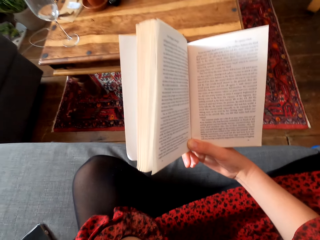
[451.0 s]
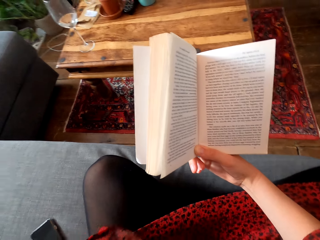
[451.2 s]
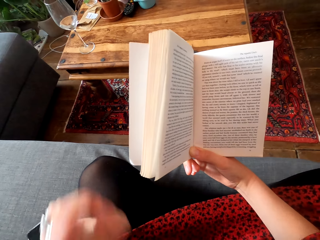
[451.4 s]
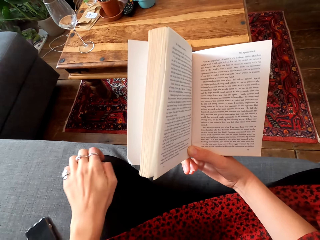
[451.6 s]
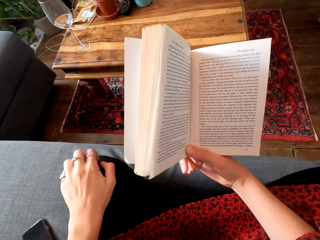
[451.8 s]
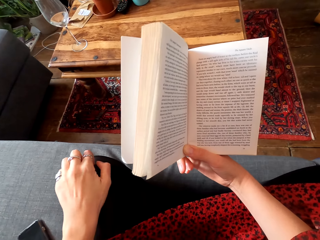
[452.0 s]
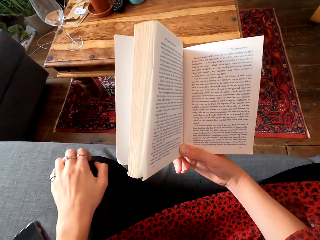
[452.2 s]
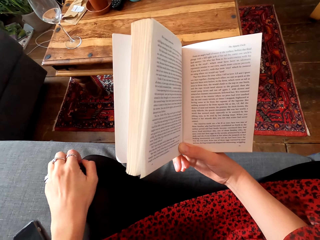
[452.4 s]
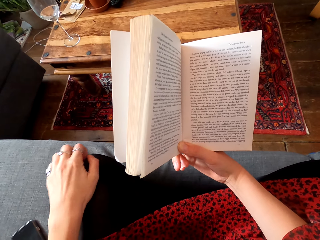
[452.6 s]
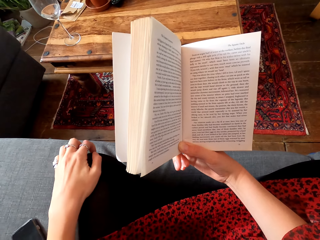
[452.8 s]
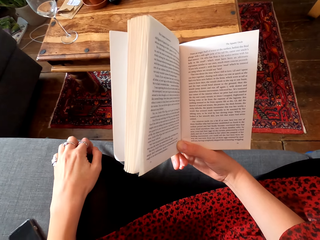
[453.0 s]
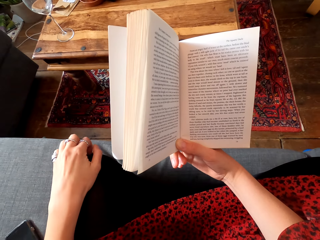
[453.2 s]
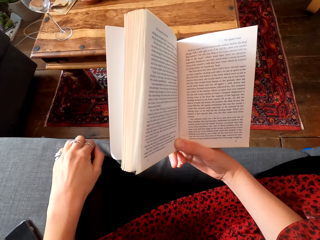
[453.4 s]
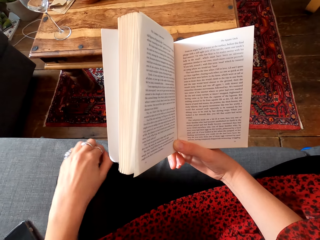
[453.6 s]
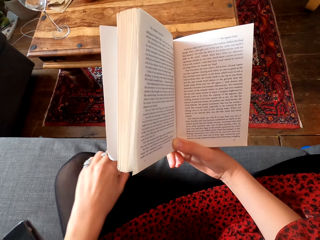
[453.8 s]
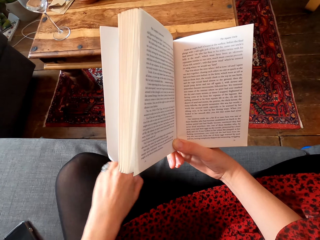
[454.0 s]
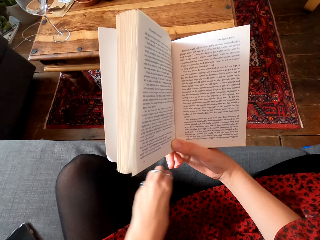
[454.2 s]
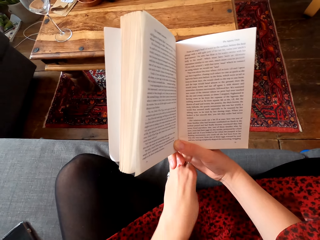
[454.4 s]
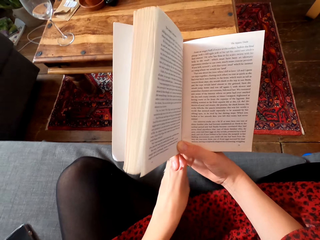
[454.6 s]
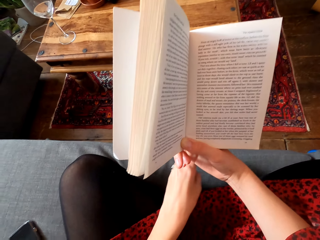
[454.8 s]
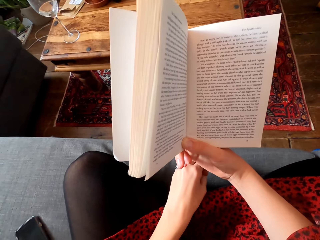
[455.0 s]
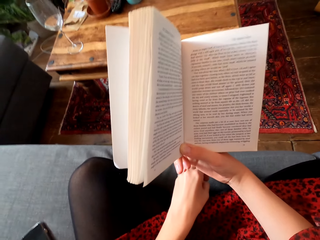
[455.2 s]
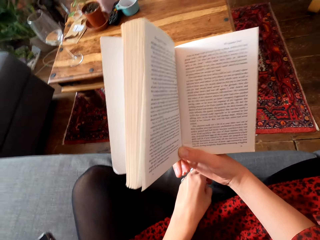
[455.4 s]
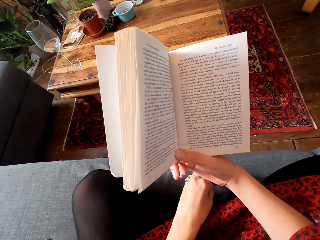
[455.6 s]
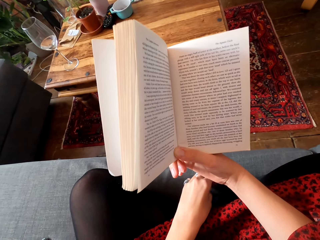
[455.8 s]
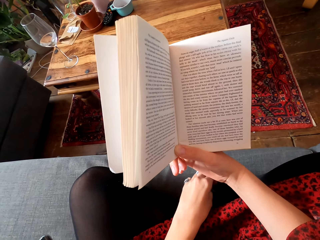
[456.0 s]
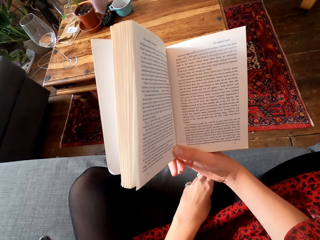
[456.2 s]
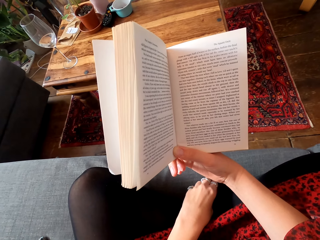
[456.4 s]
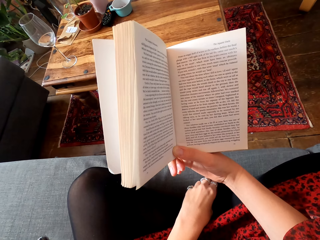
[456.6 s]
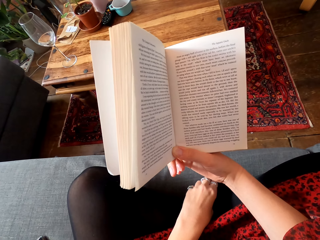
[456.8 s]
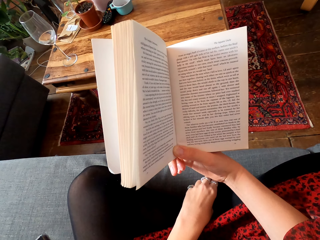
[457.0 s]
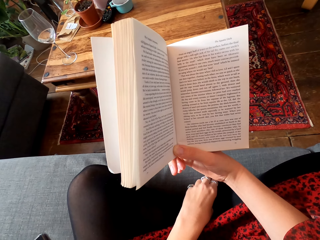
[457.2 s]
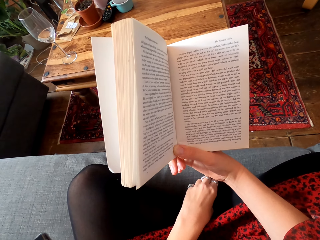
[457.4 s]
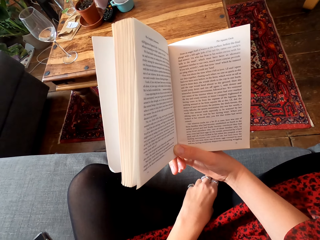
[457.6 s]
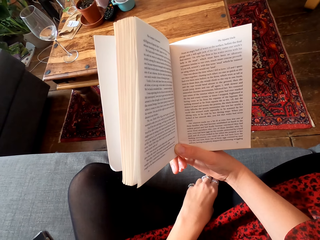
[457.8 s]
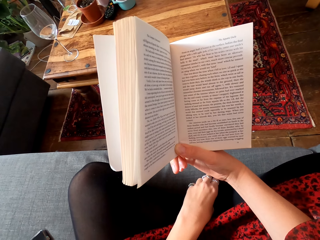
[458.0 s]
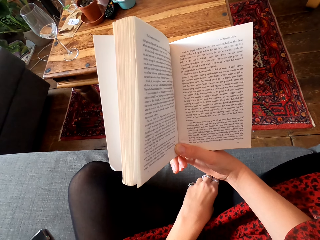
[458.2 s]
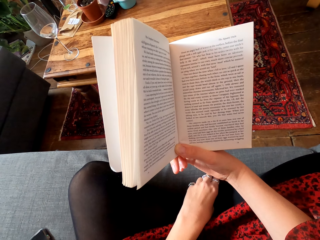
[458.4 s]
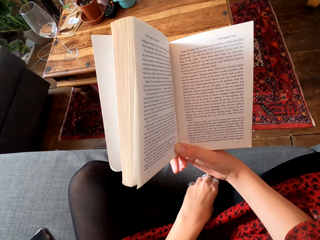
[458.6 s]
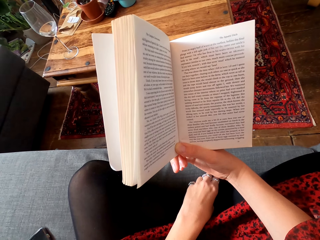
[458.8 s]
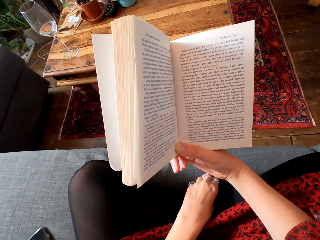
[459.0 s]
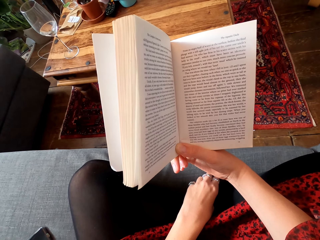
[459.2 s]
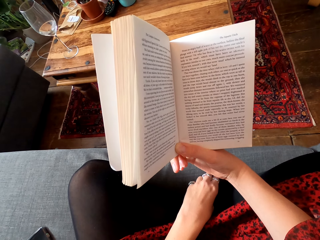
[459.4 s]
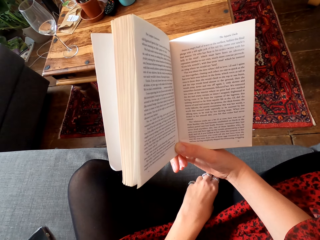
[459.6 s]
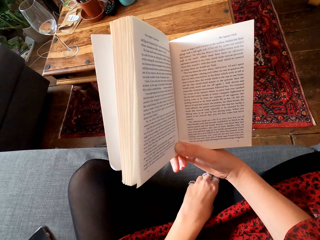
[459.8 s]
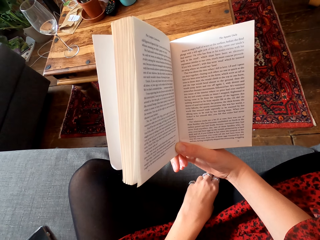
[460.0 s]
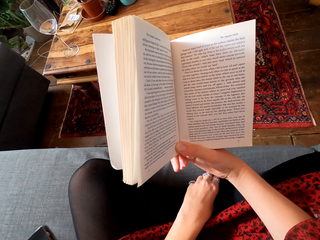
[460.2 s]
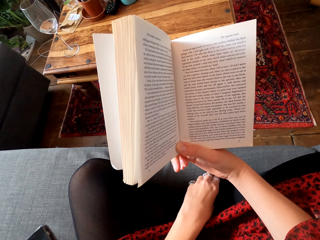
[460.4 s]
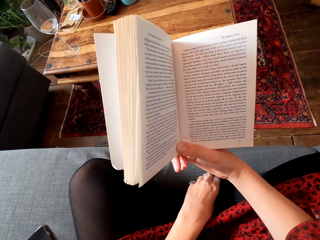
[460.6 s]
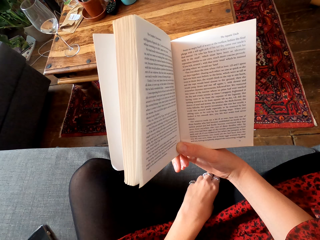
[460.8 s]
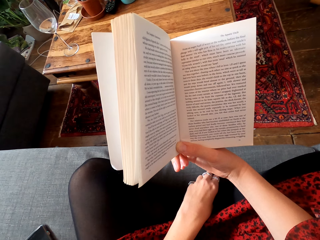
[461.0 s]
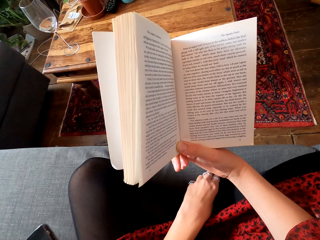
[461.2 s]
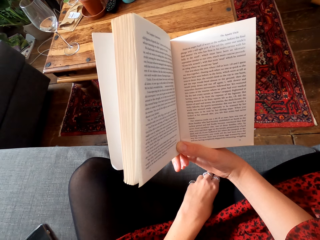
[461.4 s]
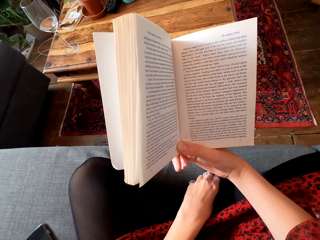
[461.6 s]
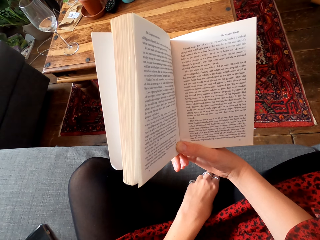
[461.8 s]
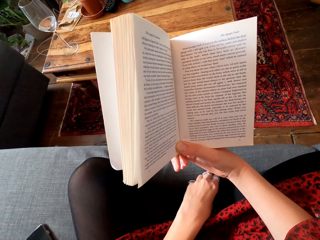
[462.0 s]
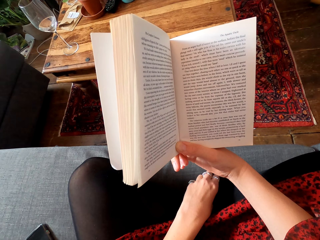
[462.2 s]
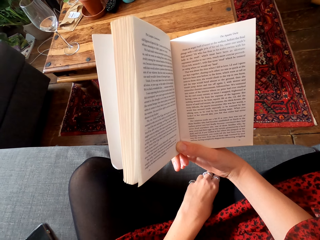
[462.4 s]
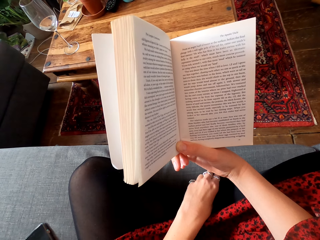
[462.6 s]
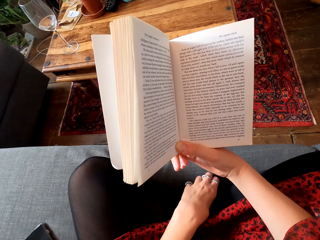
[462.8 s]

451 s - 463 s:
The camera wearer scratches her knee. She holds her leg. She reads the book.

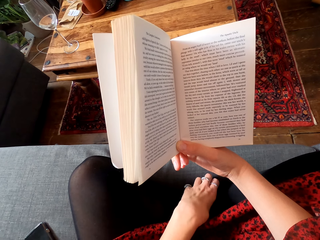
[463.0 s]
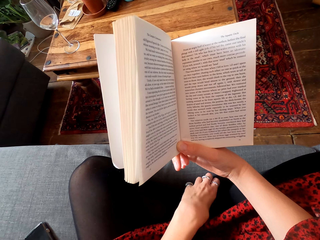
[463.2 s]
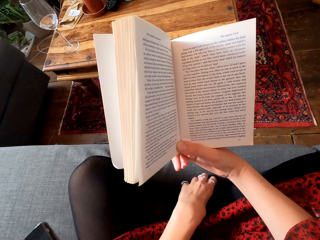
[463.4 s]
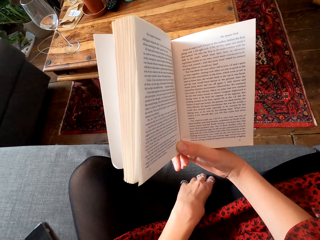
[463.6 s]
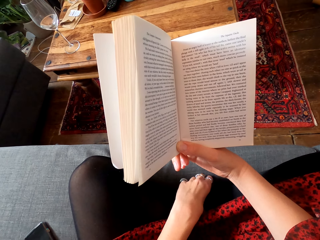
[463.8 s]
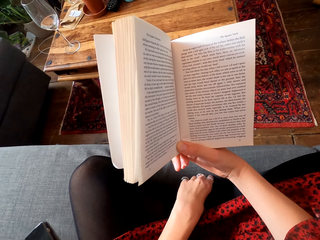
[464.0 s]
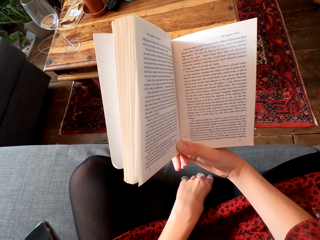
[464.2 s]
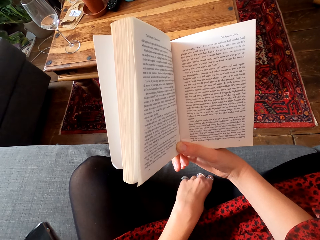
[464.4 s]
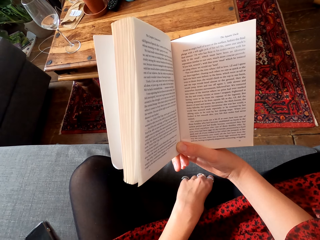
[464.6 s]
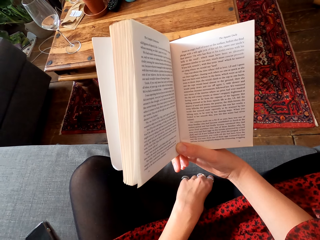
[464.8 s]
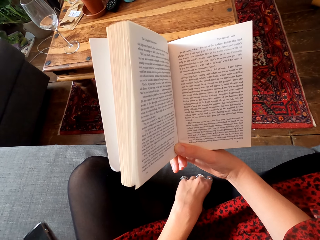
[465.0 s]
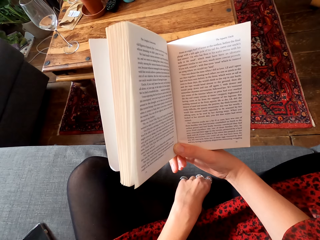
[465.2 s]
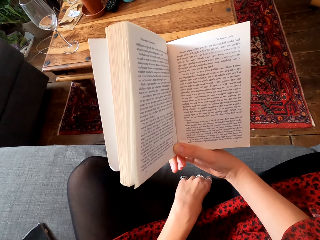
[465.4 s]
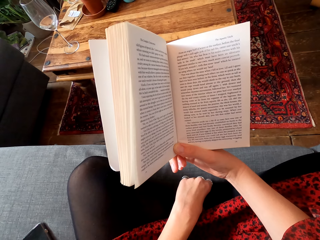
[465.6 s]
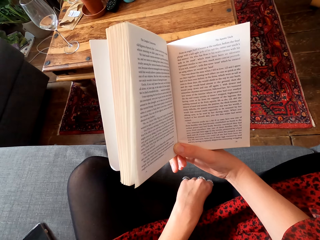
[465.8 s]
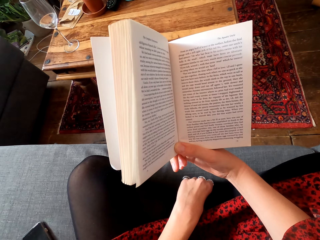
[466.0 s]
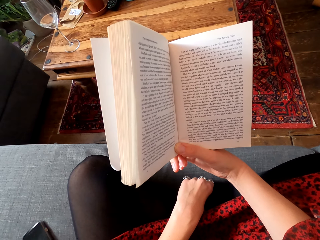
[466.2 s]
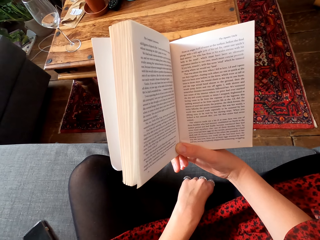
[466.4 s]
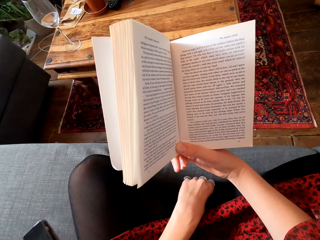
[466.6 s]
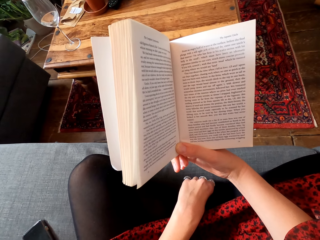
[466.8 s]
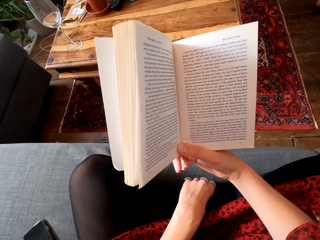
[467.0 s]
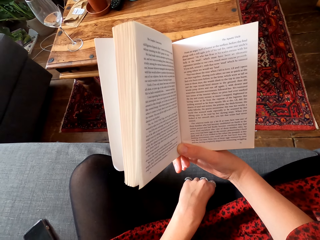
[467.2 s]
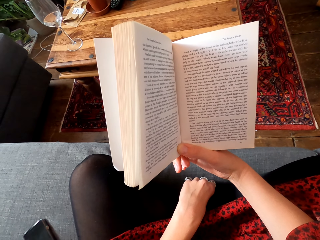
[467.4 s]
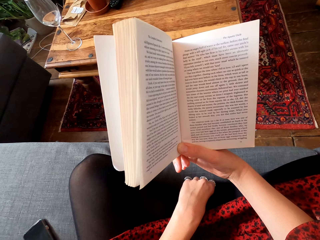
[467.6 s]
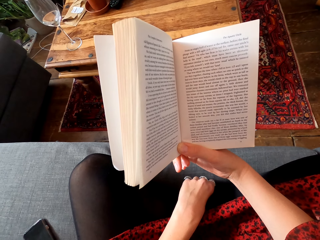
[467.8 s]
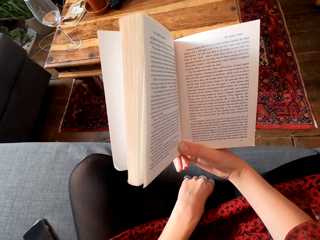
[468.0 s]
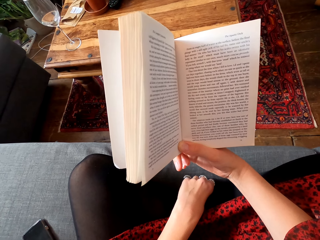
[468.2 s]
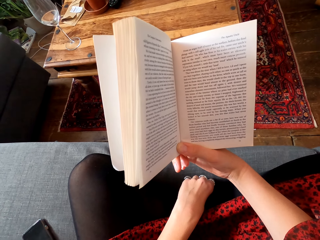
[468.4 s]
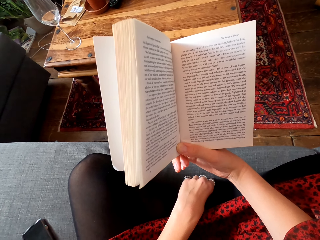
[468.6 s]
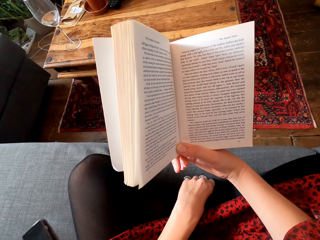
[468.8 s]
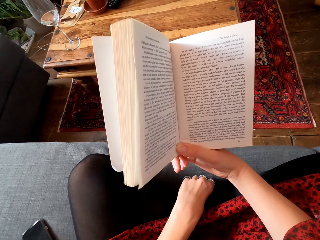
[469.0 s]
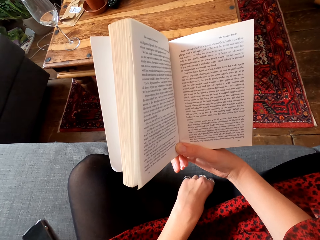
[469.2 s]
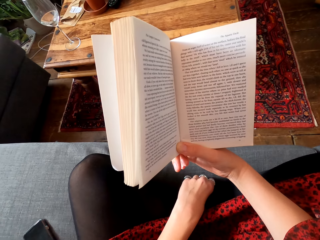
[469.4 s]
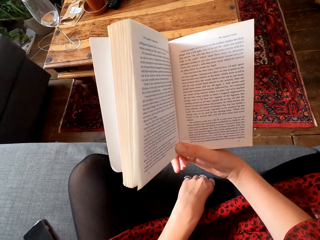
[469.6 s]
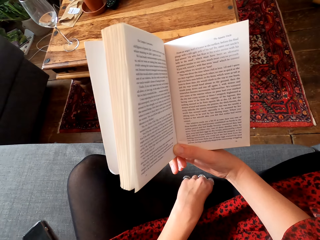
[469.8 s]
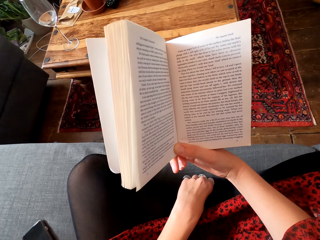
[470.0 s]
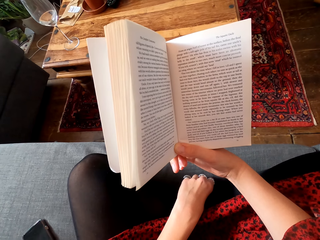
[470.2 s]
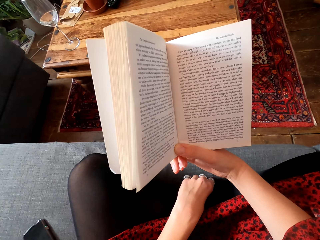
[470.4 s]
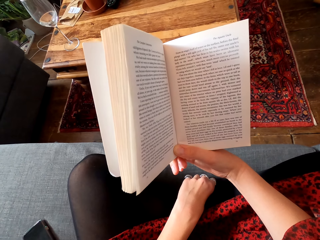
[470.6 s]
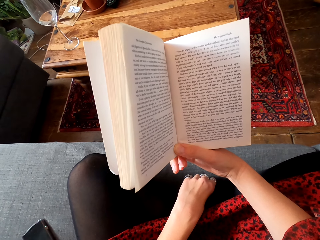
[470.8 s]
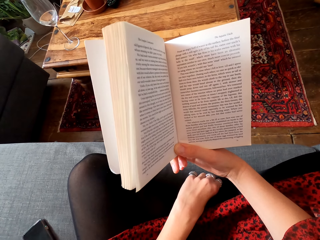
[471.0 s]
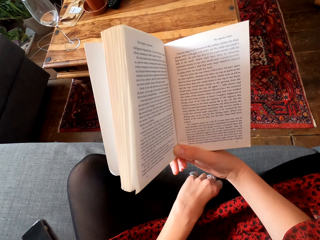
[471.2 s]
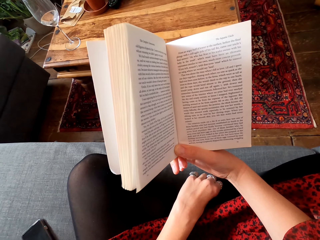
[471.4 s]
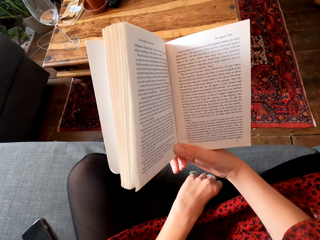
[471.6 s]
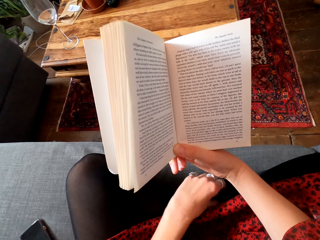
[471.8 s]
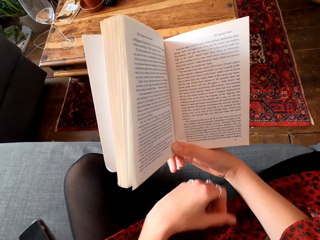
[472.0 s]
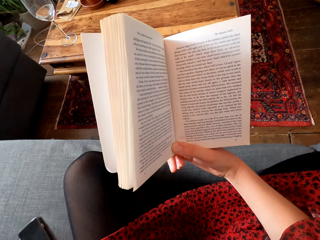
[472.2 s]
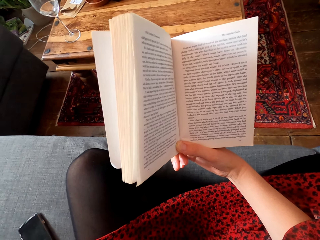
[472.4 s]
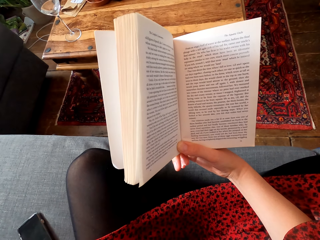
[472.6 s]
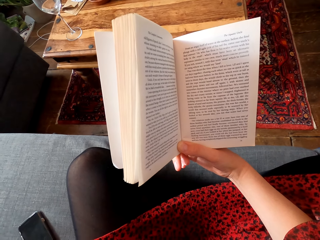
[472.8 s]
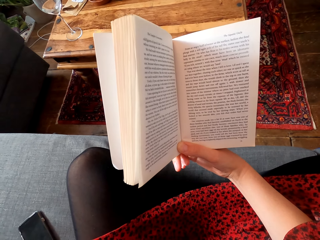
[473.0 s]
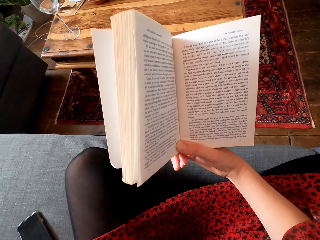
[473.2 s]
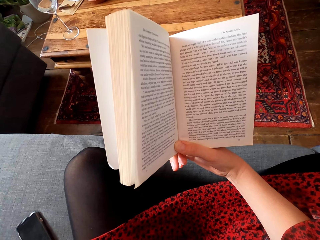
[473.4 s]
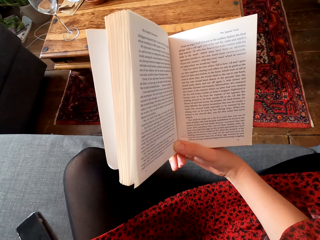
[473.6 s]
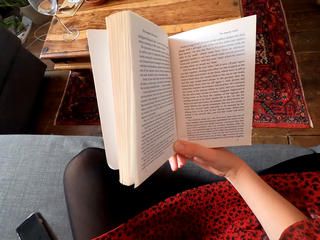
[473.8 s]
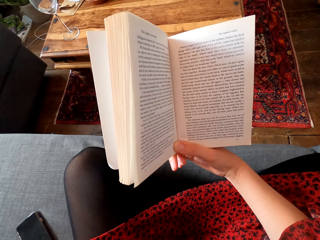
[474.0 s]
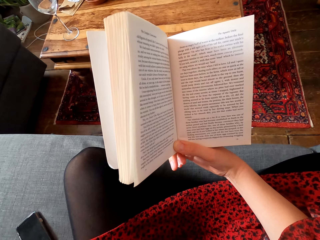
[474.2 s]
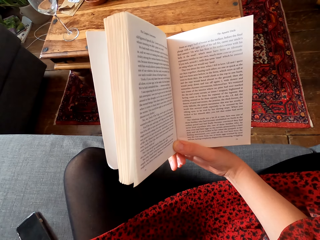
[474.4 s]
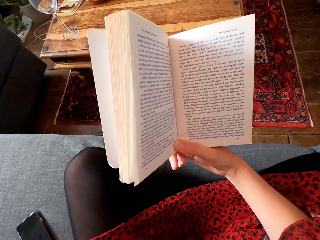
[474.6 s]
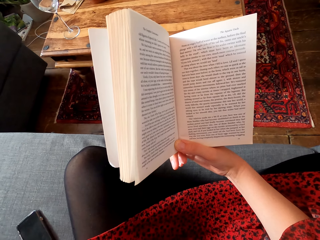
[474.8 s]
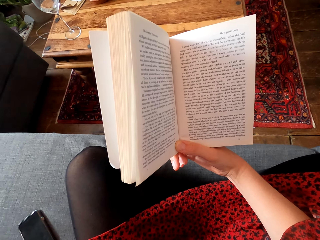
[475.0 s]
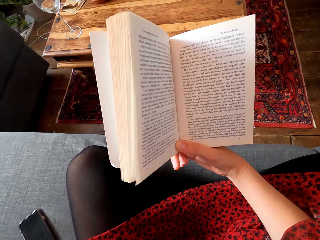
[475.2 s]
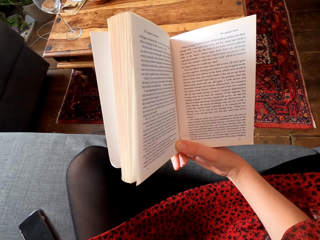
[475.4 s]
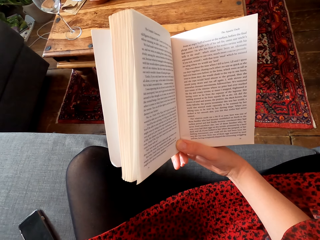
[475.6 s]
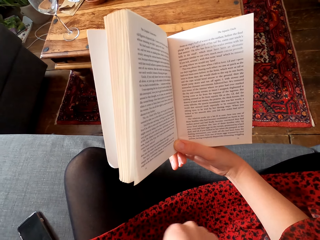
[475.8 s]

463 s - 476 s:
The camera wearer does something.
